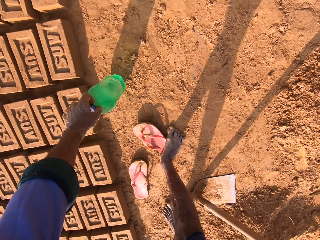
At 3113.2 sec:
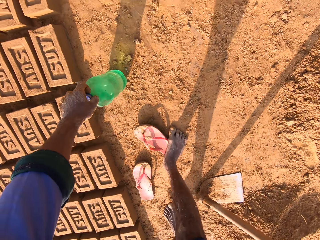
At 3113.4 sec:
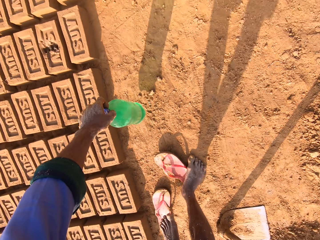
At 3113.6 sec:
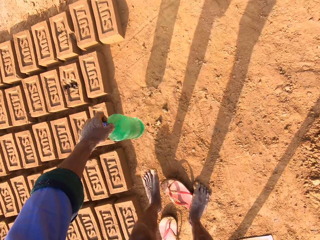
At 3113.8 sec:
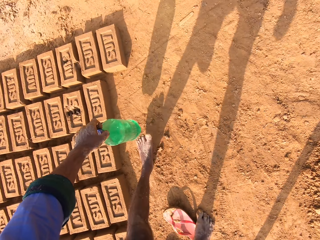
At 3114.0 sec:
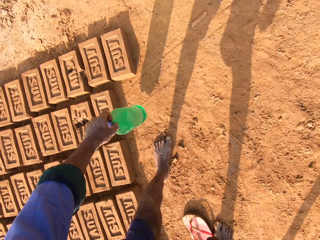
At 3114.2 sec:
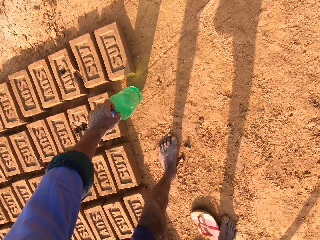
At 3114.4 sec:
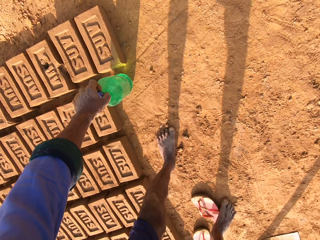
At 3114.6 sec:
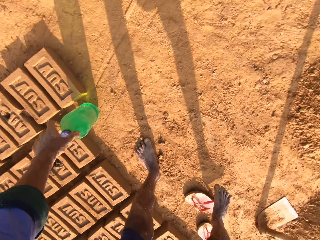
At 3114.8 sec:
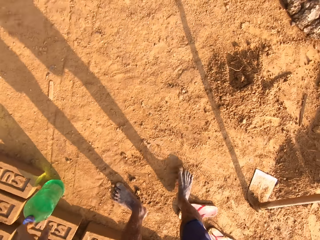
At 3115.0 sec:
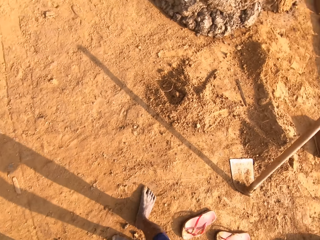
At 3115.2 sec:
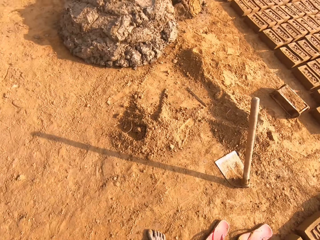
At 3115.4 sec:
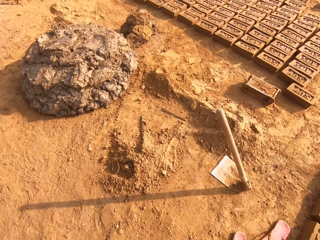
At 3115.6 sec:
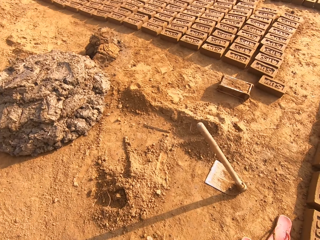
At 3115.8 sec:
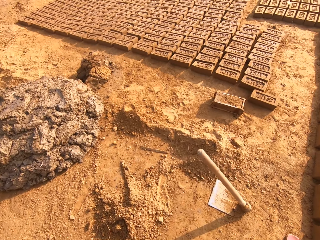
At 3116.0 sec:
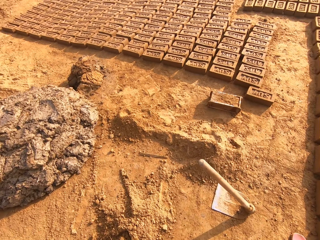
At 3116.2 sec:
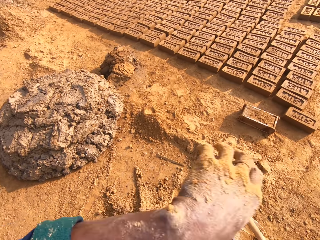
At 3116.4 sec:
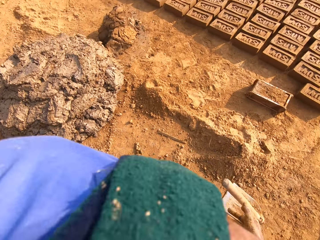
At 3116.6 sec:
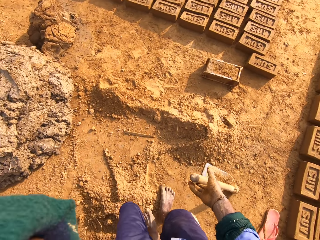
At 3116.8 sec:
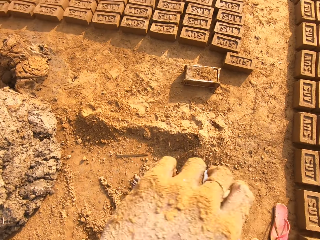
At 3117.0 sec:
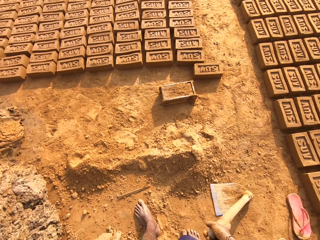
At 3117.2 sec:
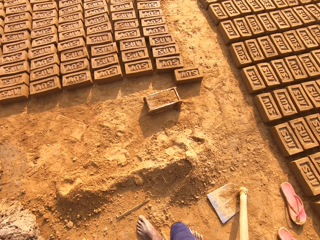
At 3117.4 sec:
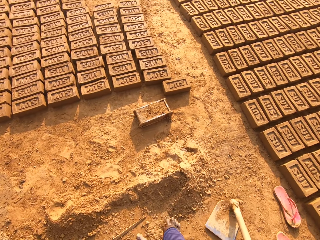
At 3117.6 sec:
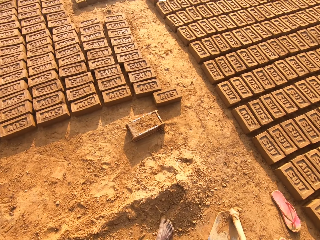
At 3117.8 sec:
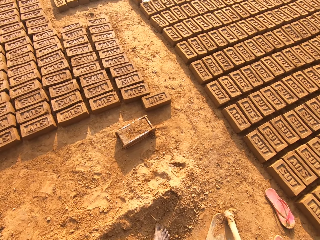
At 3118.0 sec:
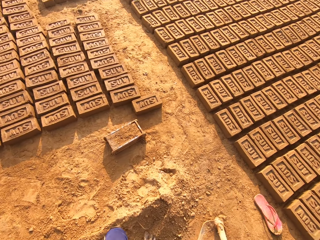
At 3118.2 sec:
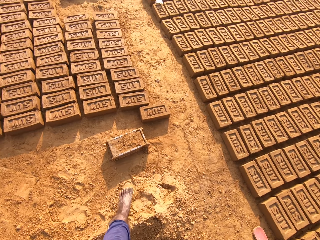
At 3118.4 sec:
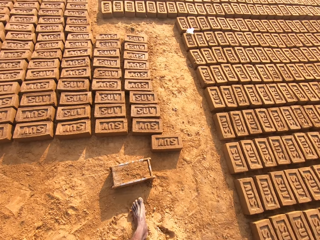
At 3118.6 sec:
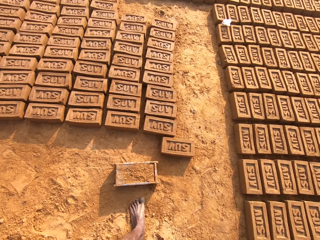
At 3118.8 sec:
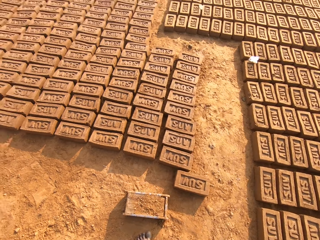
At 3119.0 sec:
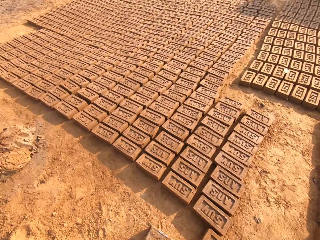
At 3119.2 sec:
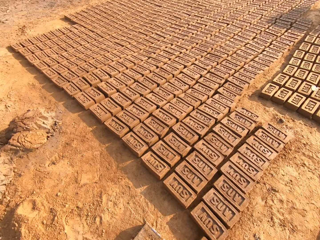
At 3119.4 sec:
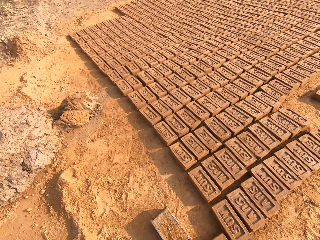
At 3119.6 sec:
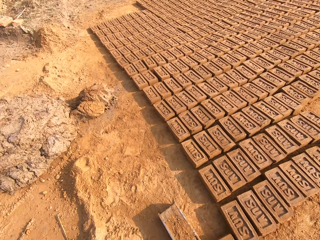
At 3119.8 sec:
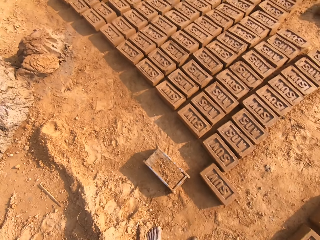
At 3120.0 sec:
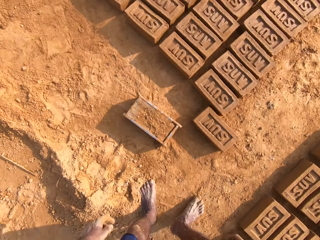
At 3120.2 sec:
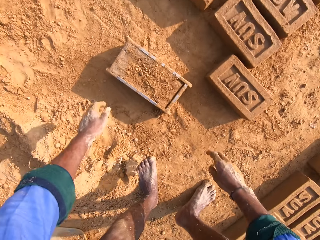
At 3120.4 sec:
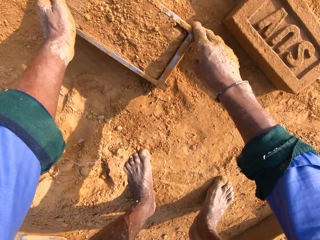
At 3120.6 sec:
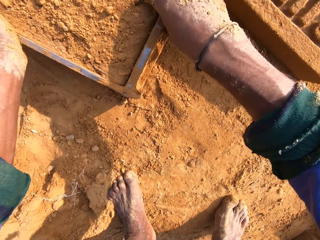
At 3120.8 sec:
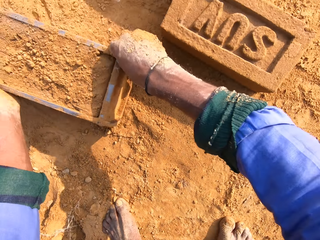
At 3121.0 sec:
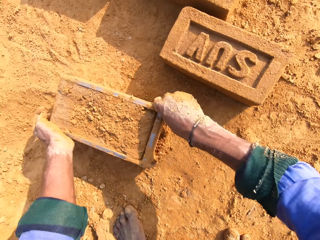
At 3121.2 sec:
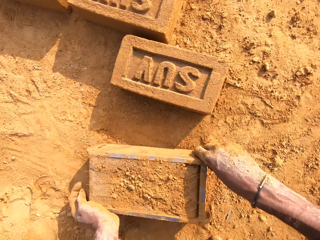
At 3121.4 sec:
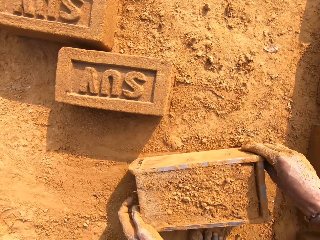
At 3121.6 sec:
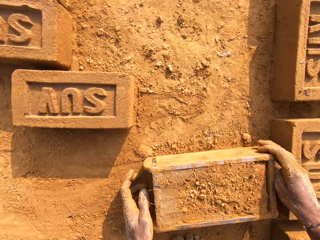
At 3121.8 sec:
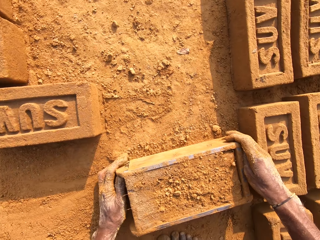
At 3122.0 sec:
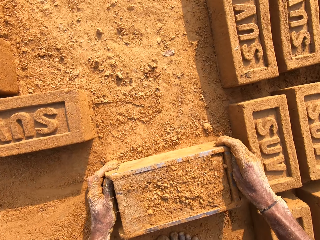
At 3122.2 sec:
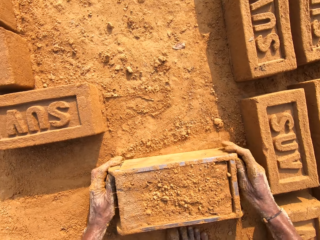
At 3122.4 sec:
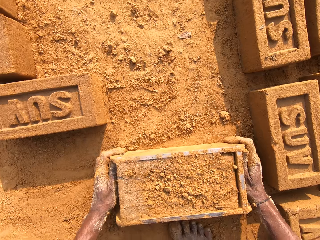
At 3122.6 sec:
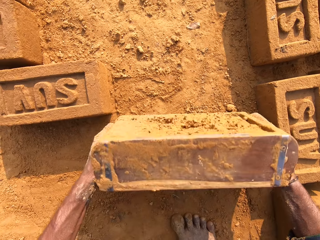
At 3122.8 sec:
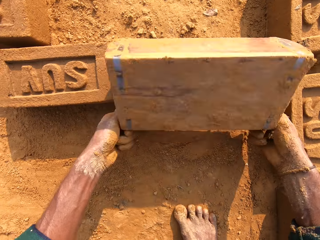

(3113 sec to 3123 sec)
The camera wearer puts the plastic bottle on the ground. They walk around. They move their hand. They pick the shovel. They touch a hoe. They look around. They push the brick mold with mud.

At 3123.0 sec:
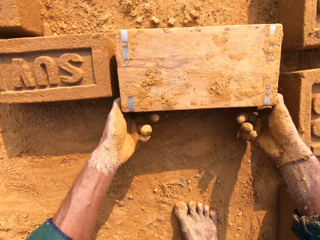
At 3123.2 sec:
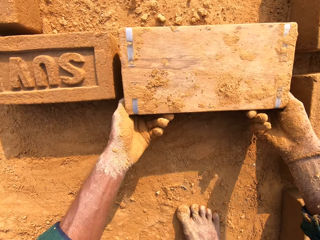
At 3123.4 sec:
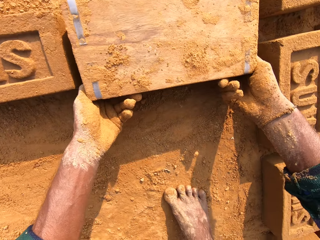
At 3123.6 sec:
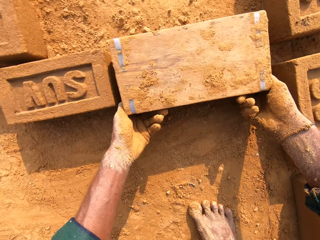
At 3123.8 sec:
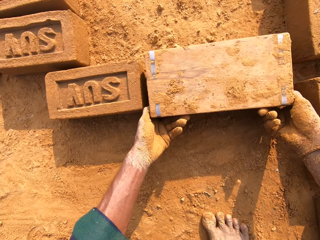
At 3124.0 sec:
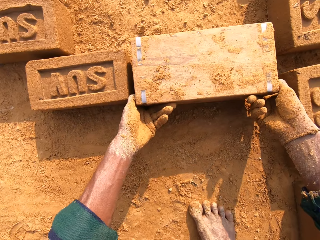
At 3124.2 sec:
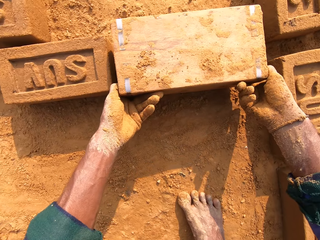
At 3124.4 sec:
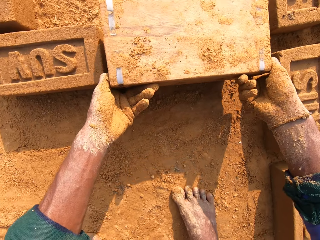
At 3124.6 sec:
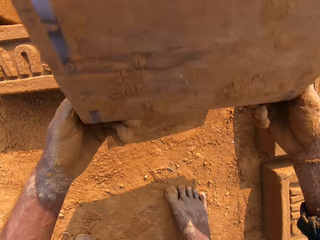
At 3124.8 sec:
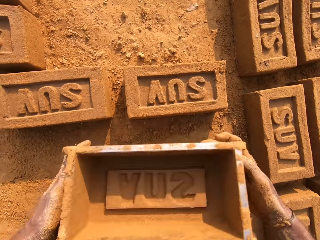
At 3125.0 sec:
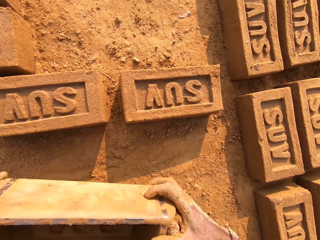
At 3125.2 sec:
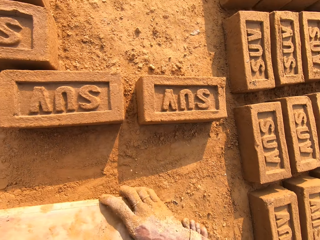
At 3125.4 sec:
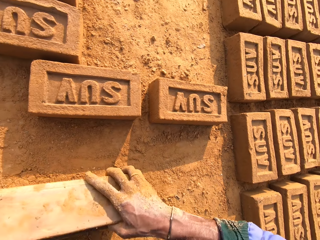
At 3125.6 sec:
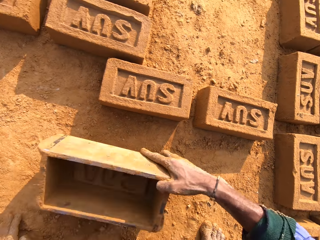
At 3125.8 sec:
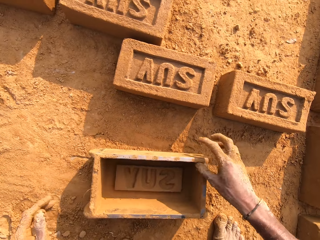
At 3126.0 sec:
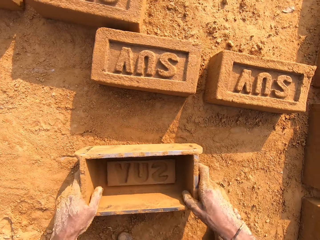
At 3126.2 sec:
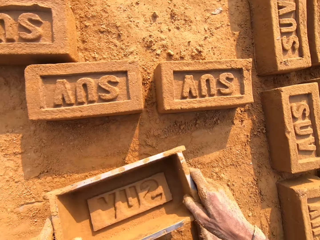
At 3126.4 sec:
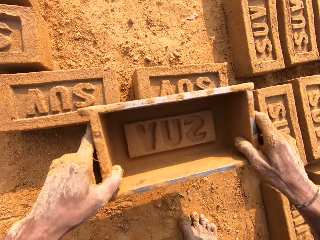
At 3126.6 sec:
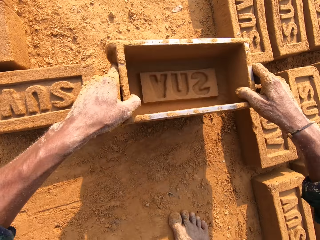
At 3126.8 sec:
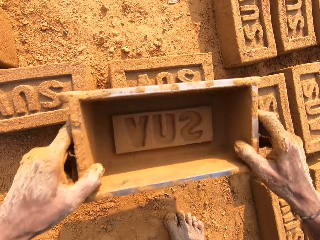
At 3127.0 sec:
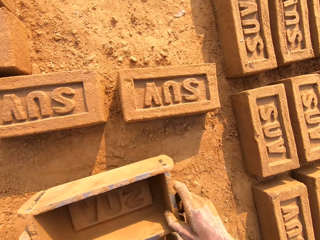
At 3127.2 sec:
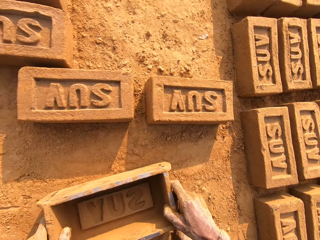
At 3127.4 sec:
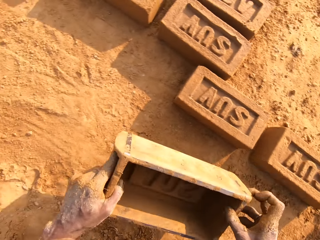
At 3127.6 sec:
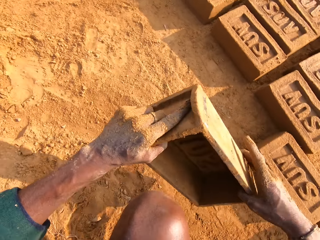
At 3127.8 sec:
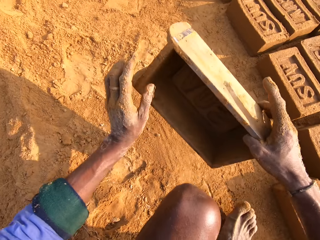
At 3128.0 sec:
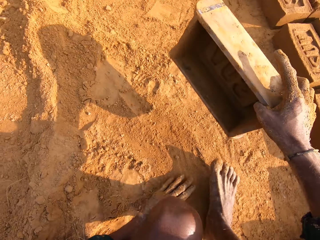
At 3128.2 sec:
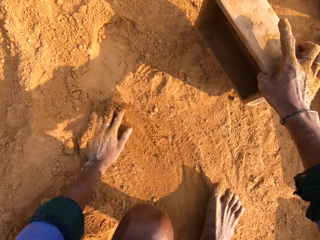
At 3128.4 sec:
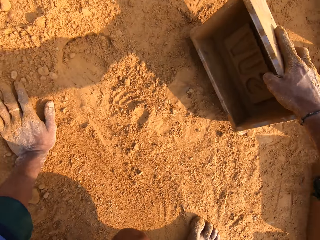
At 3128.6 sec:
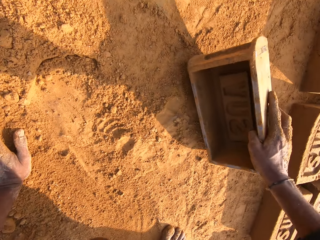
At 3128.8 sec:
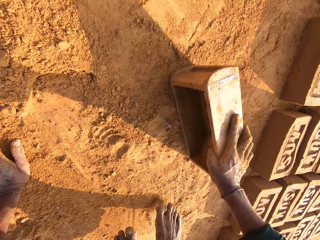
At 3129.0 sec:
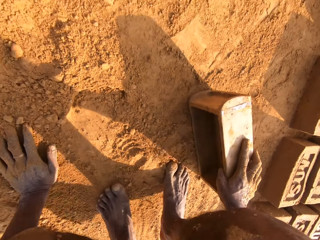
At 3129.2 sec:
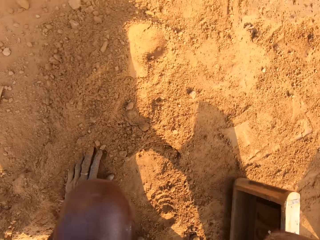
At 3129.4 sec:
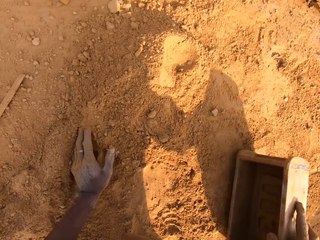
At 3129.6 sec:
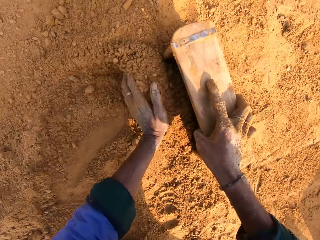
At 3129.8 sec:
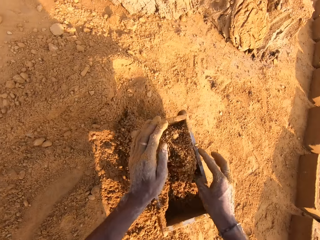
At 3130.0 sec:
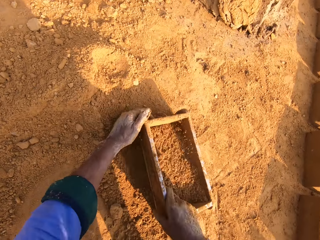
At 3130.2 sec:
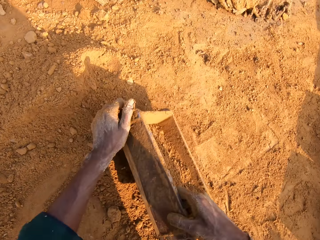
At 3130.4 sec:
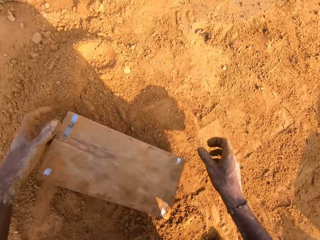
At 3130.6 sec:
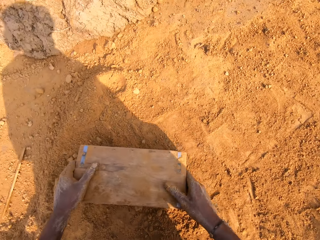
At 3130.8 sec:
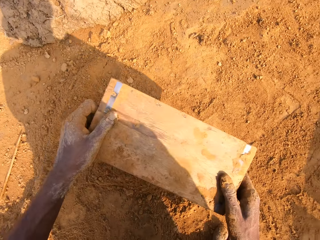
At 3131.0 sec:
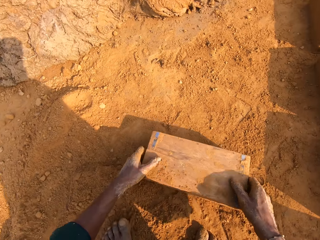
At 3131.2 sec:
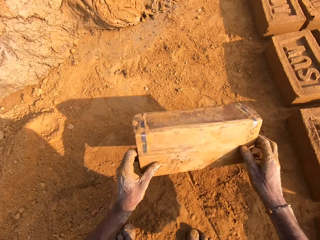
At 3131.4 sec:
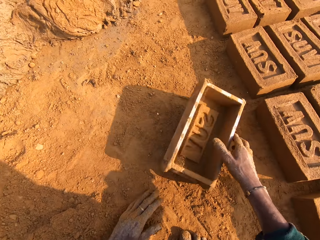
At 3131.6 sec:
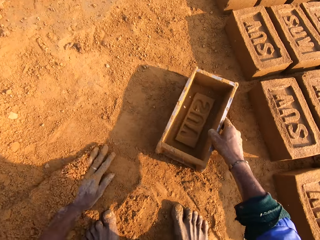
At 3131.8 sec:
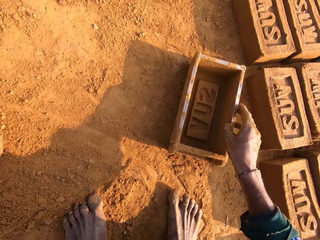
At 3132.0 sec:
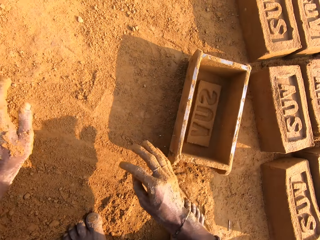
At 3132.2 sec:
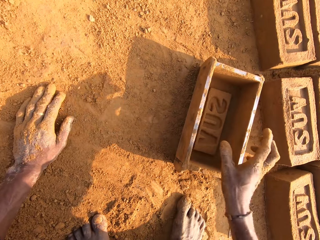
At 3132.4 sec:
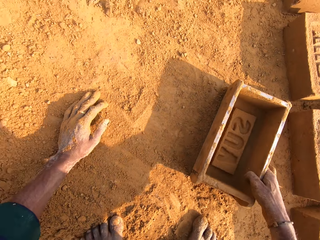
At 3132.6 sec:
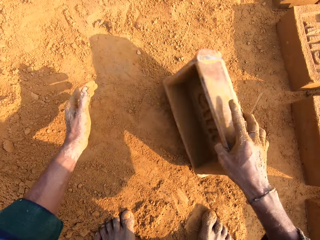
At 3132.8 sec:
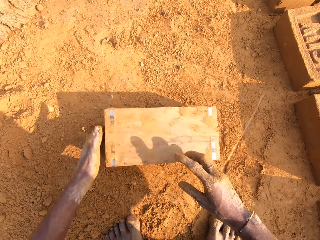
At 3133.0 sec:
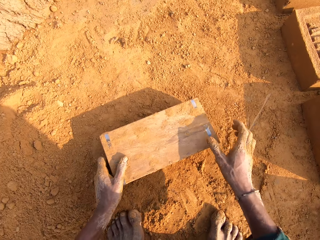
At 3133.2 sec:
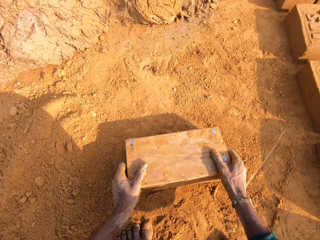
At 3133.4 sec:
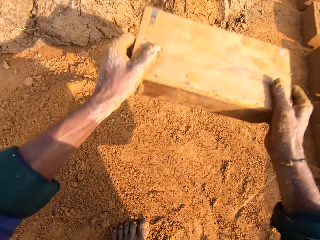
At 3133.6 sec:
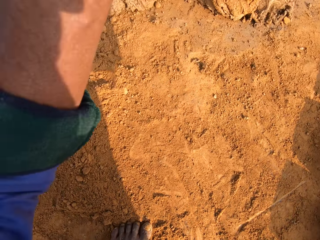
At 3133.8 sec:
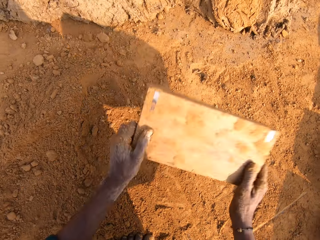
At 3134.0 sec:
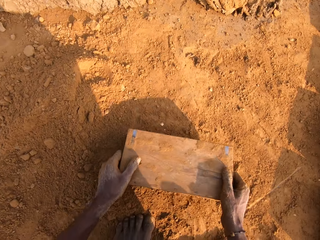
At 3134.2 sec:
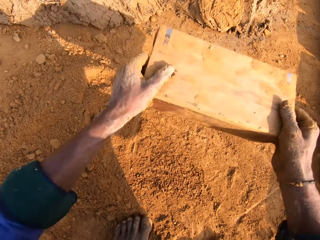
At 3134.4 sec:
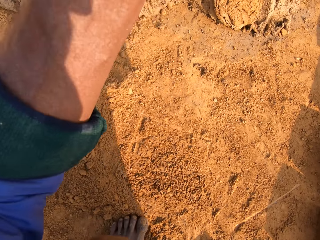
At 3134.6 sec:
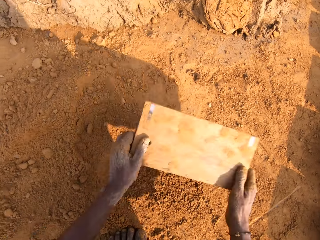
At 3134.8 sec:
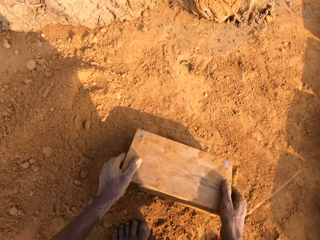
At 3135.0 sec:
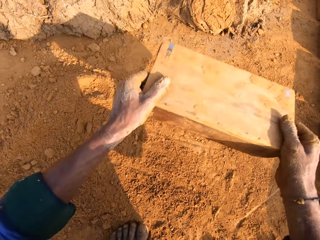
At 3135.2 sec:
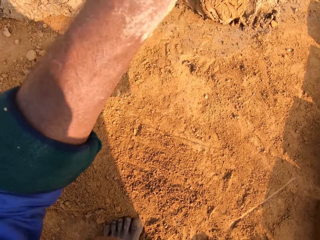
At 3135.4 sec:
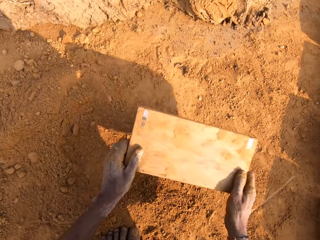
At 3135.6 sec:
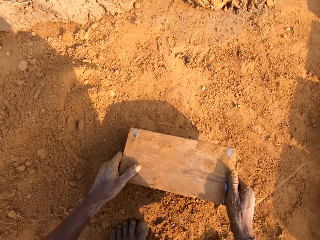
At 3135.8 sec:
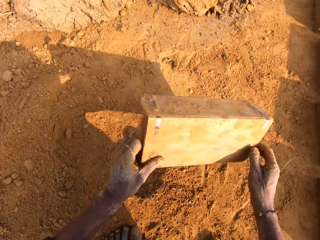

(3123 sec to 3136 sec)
The camera wearer flips the brick mold. They remove the brick clay from the brick mold. They put the brick mold on the ground. They pick the brick mold. They move the brick mold. They drop the brick mold. They put soil in the brick mold. They pour the soil. They remove soil in the brick mold. They put the brick mold on the ground. They flip the brick mold. They knock the brick mold on the ground.
